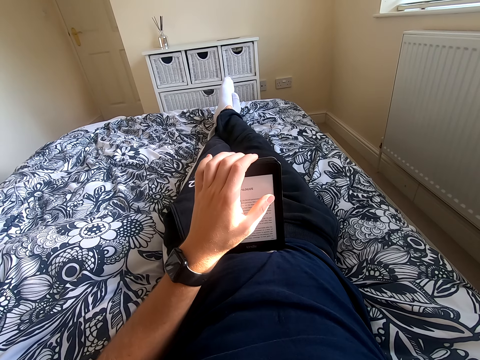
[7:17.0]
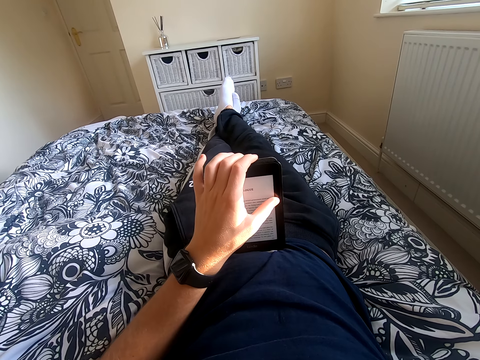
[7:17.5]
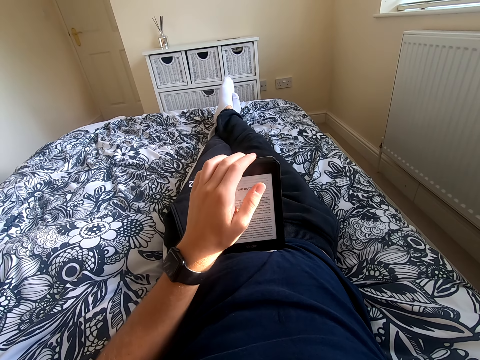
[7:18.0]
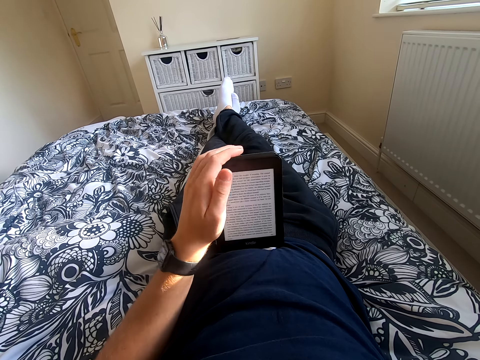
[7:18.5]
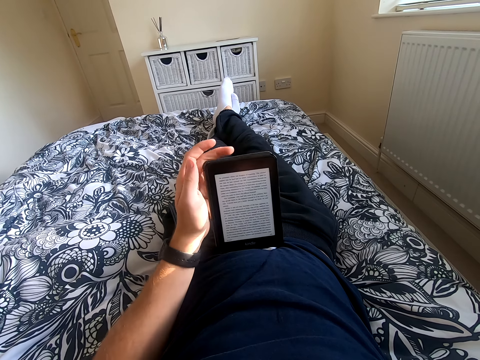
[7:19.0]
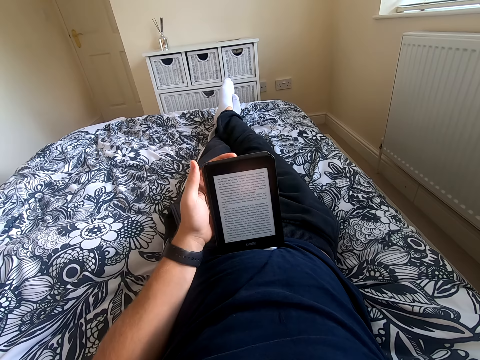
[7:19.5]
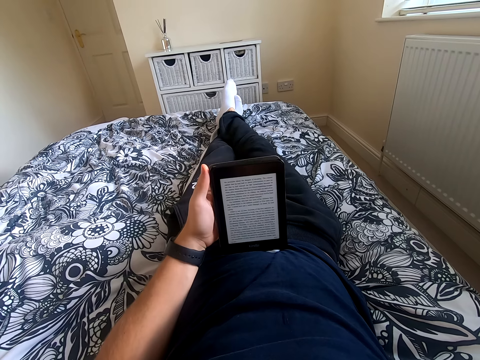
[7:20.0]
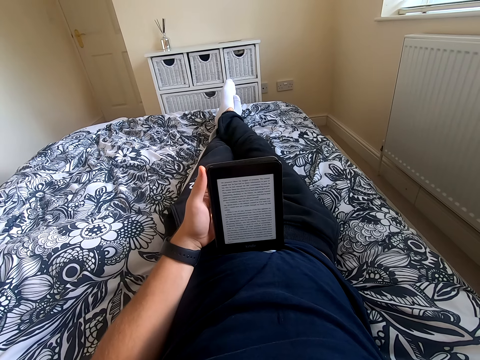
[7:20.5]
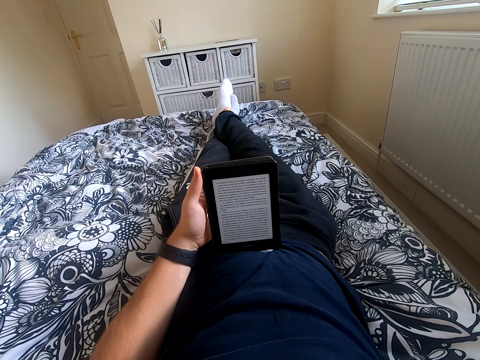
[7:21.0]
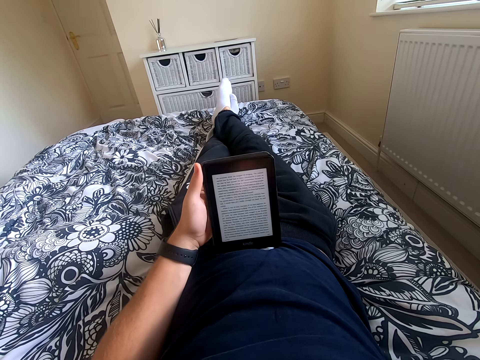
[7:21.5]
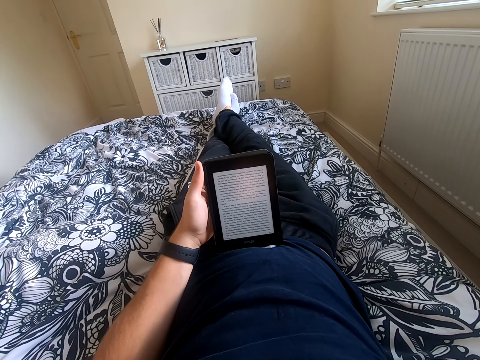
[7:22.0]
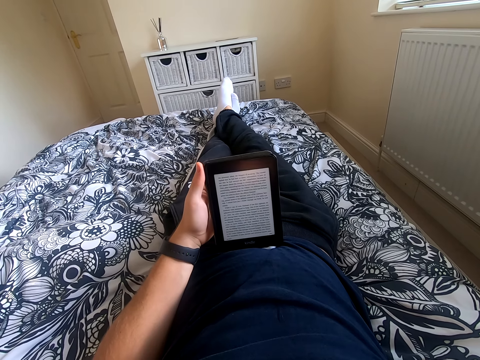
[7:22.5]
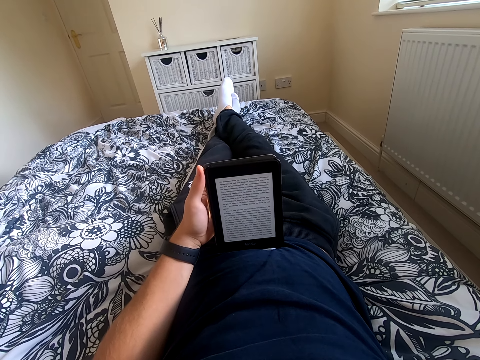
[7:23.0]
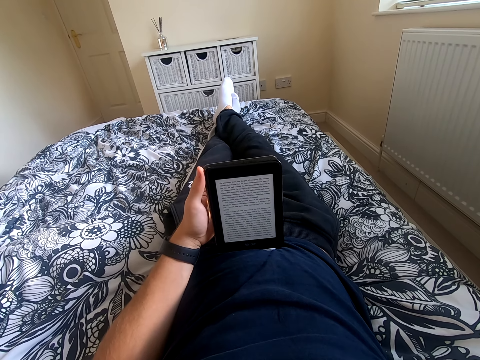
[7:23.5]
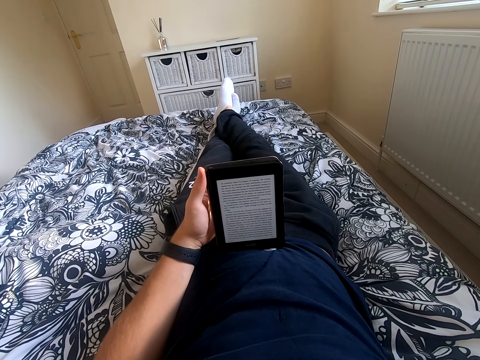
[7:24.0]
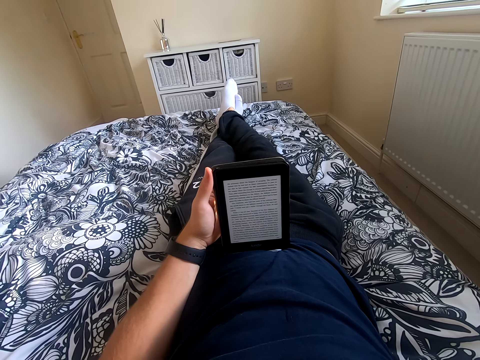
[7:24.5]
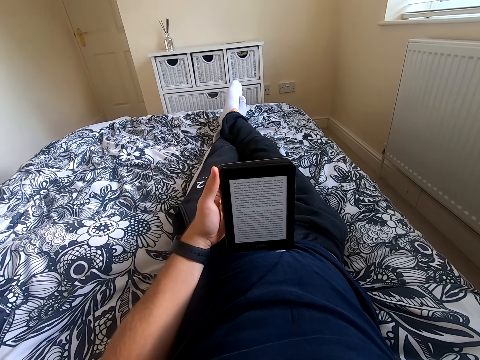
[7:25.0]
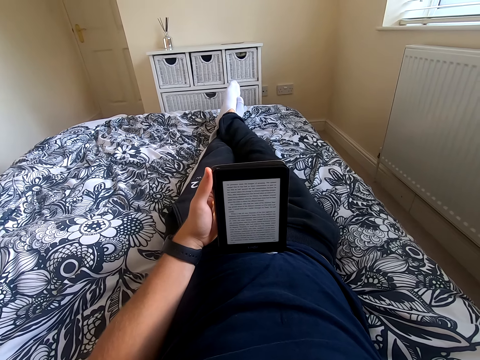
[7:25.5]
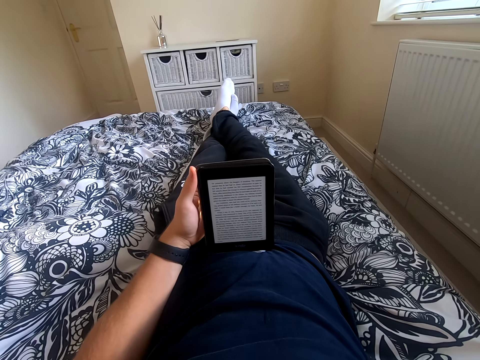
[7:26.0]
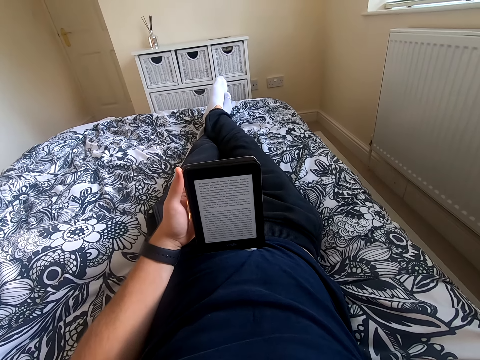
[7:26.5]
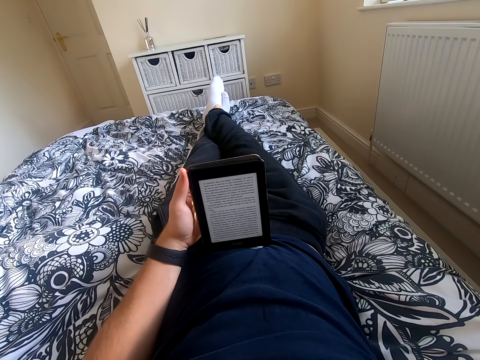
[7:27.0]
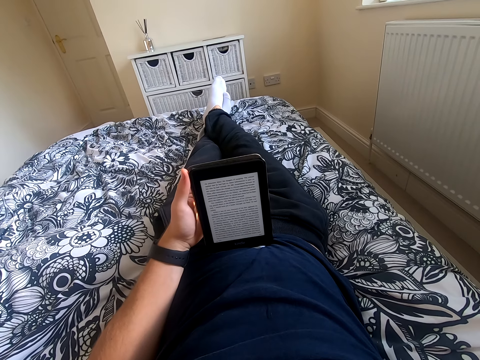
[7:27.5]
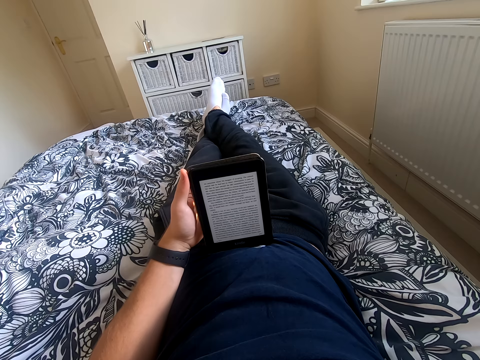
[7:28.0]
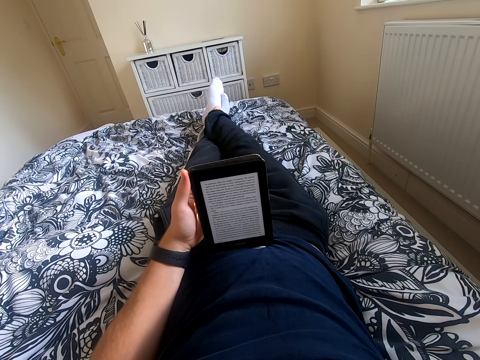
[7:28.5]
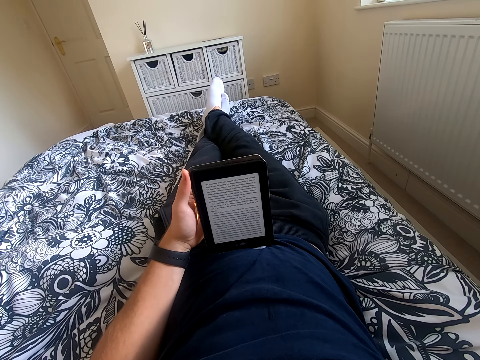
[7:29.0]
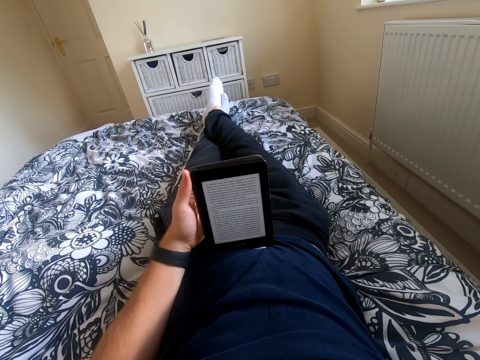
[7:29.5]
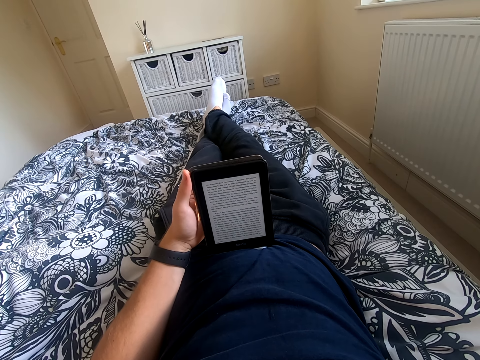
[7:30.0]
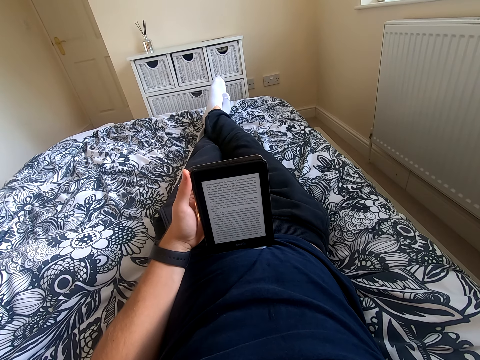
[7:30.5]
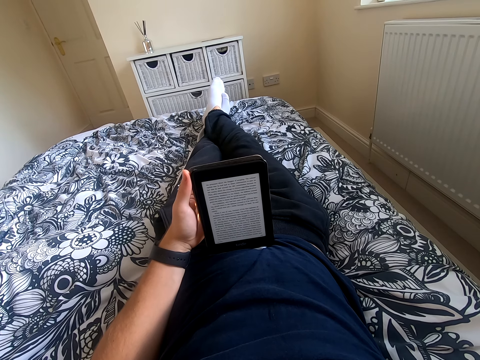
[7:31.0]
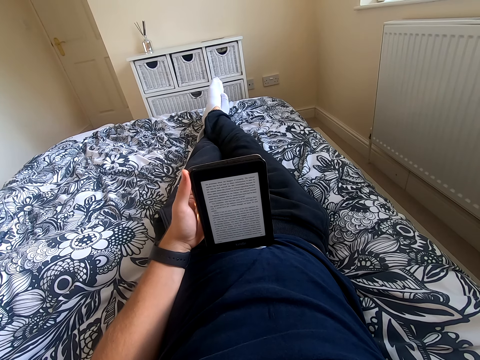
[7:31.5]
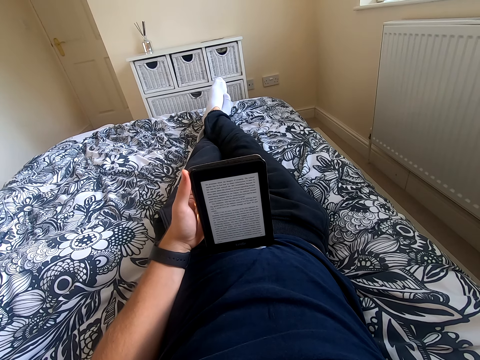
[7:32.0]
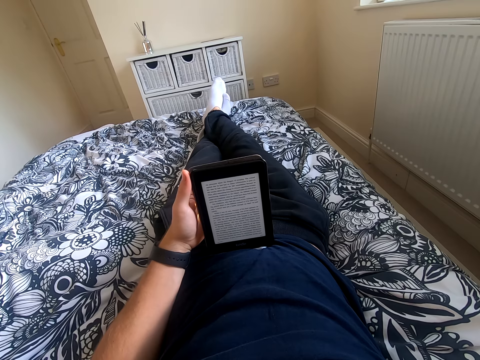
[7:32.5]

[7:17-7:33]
The camera wearer scrolls through the tablet. He moves his left hand on the tablet. He reads the book on the tablet. He shakes his feet.

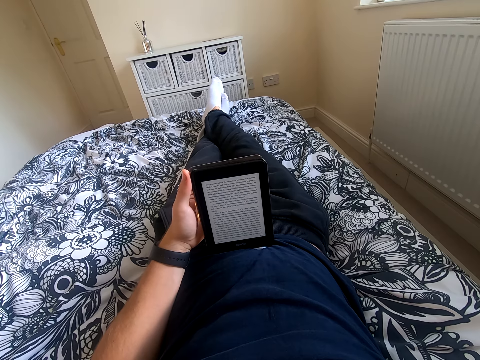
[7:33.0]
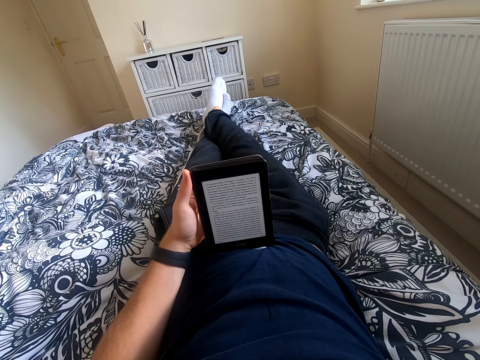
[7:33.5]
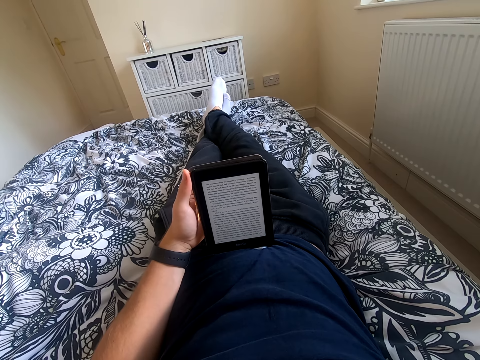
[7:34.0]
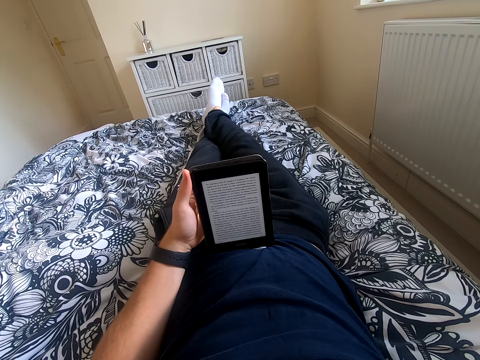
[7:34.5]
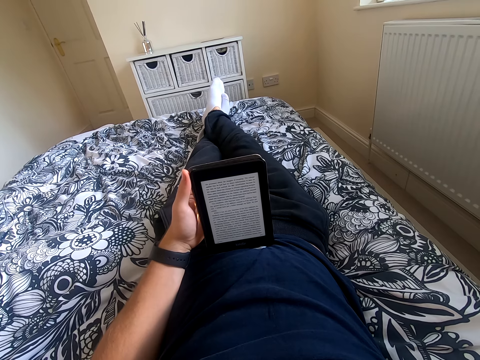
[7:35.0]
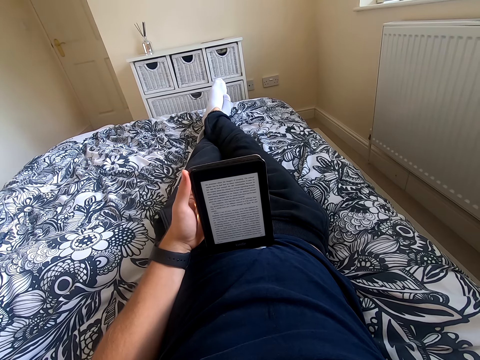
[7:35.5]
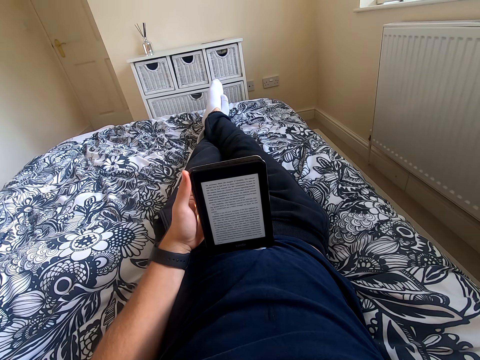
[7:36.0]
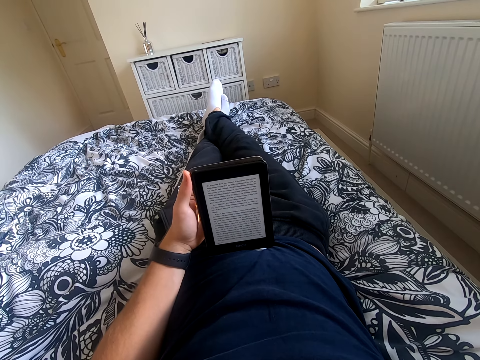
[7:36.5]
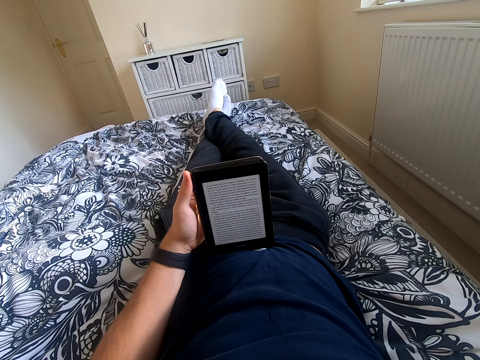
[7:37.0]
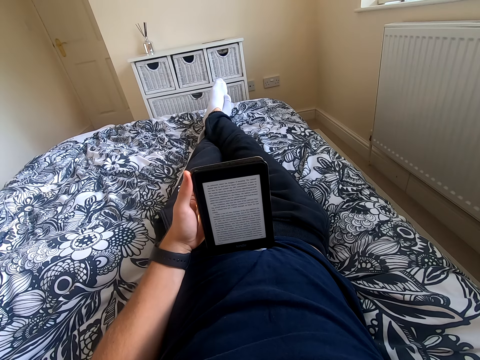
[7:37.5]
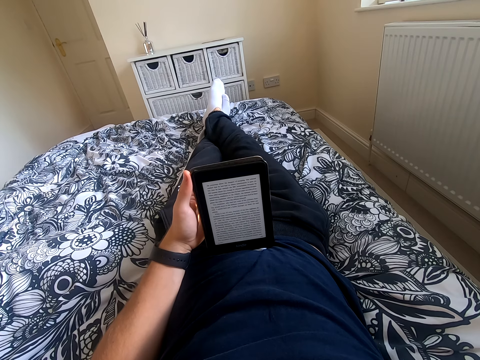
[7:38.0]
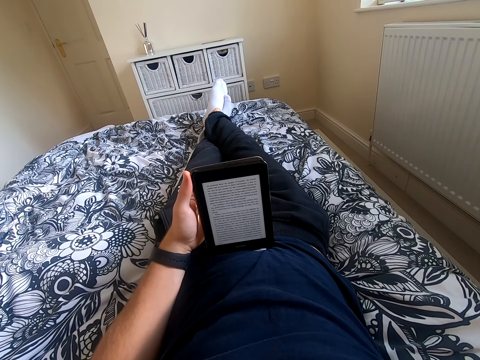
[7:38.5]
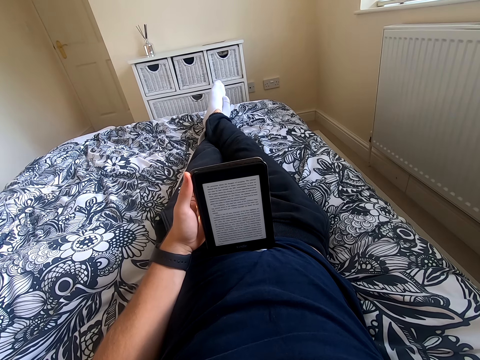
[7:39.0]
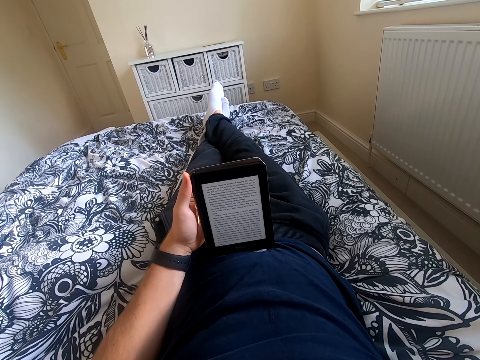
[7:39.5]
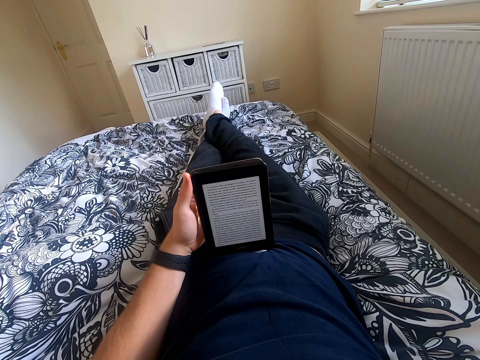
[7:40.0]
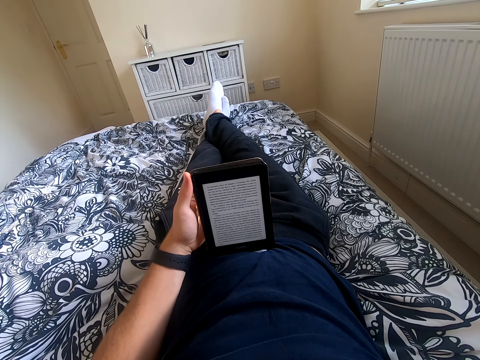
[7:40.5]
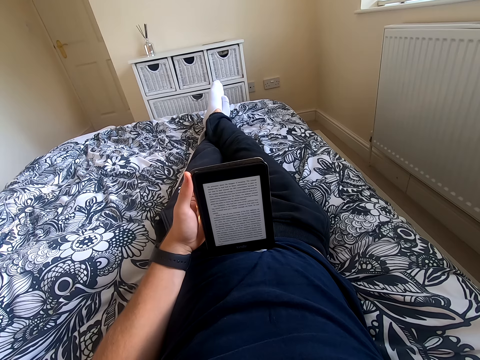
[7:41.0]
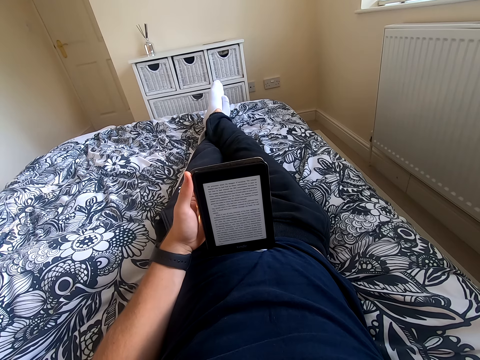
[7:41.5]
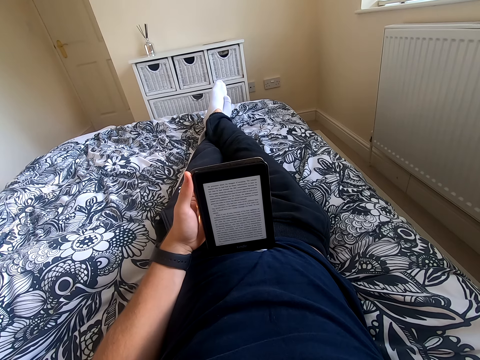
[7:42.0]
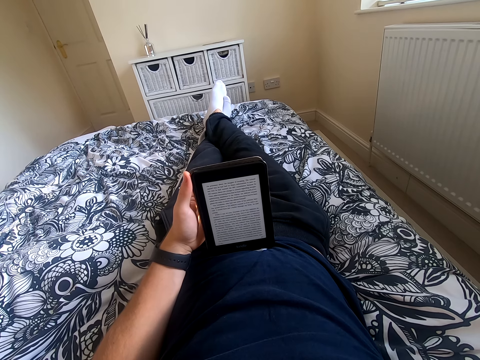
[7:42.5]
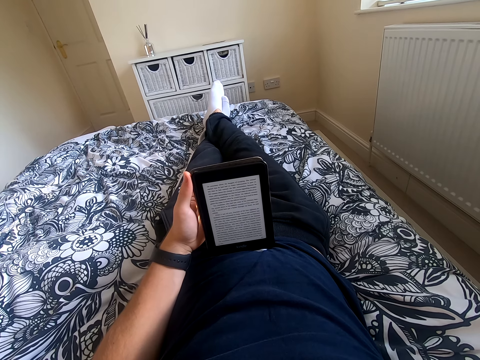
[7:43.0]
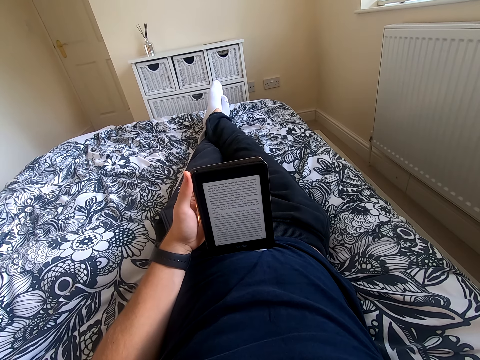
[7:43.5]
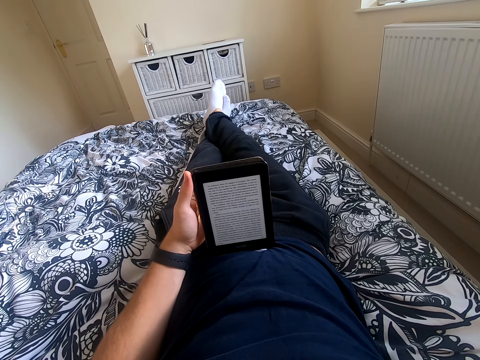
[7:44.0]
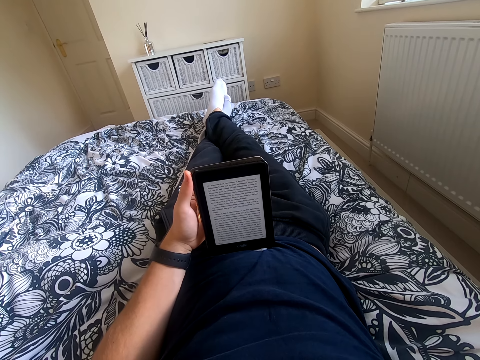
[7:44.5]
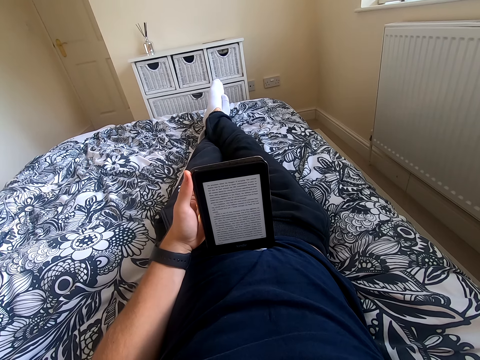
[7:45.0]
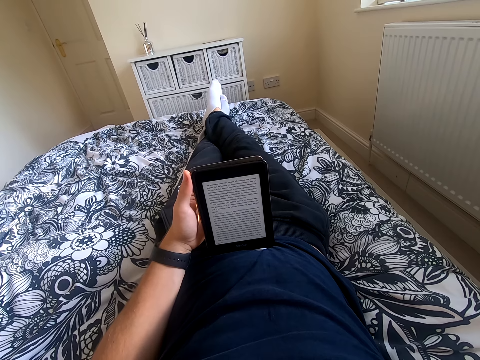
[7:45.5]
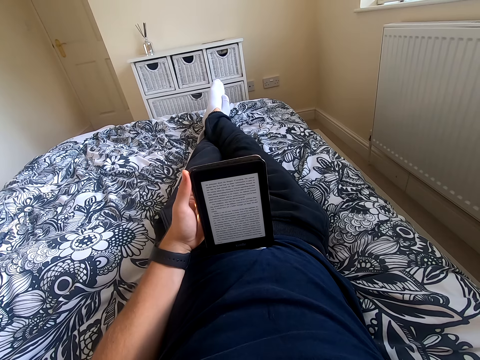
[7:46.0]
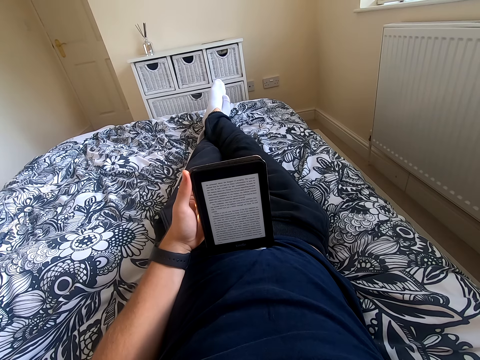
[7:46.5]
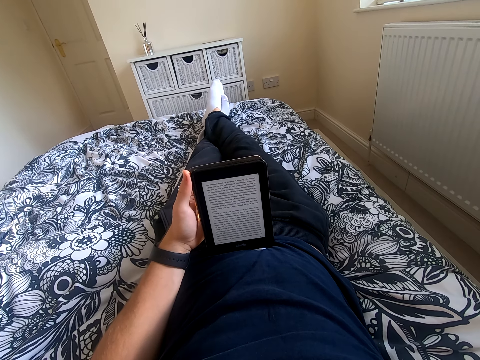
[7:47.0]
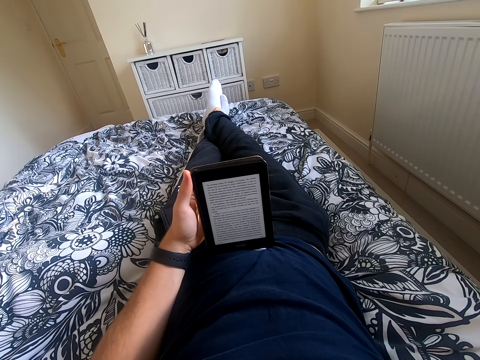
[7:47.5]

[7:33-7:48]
The camera wearer reads through the book. He shakes his feet.
